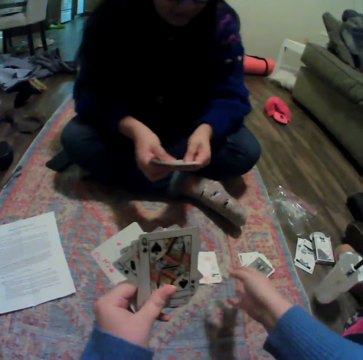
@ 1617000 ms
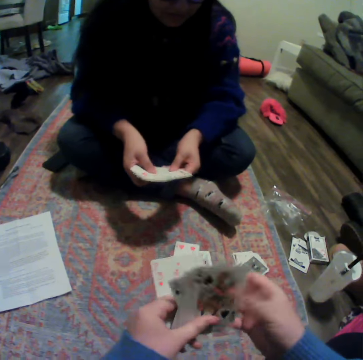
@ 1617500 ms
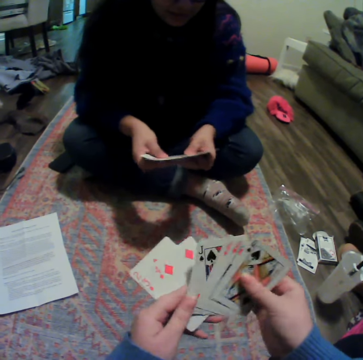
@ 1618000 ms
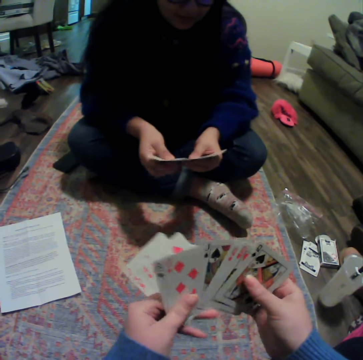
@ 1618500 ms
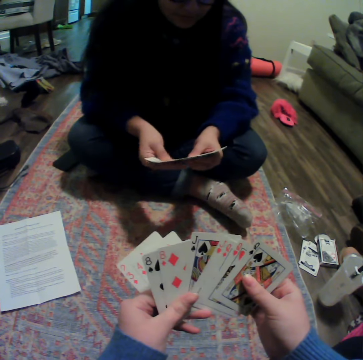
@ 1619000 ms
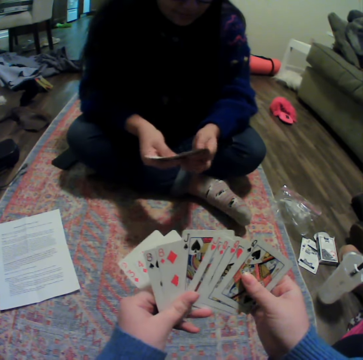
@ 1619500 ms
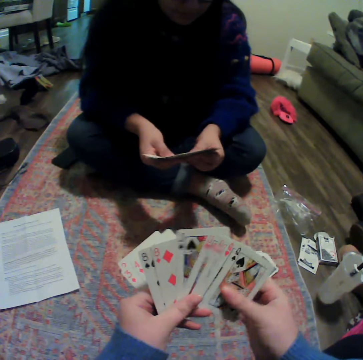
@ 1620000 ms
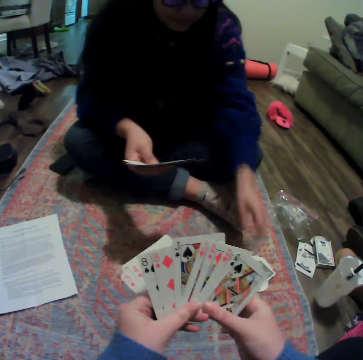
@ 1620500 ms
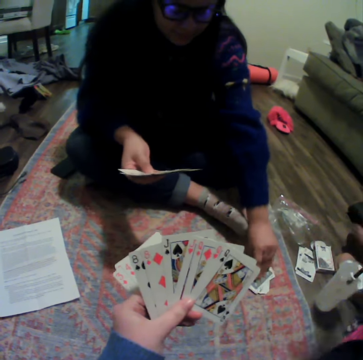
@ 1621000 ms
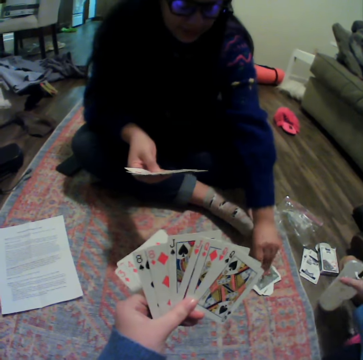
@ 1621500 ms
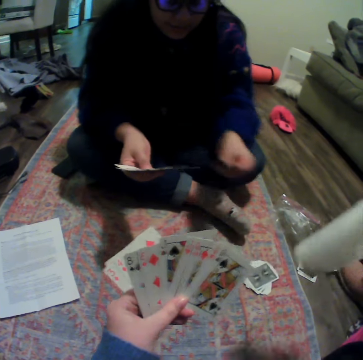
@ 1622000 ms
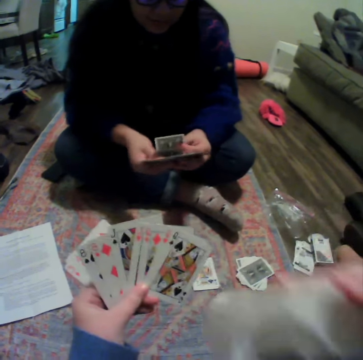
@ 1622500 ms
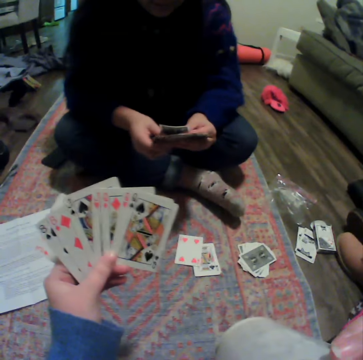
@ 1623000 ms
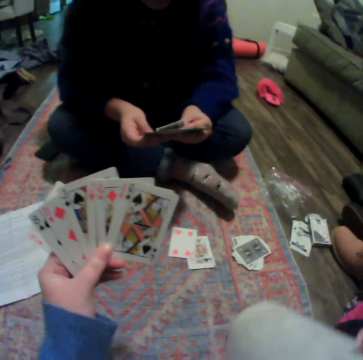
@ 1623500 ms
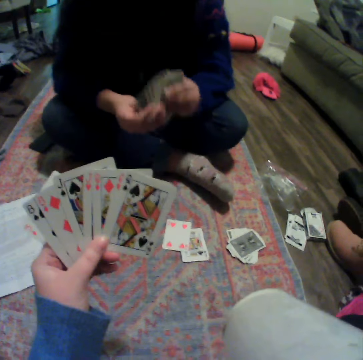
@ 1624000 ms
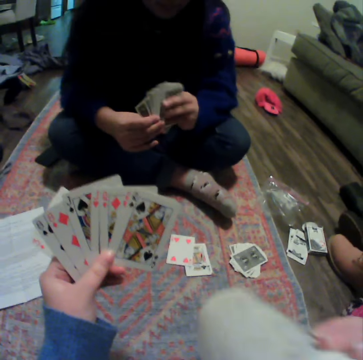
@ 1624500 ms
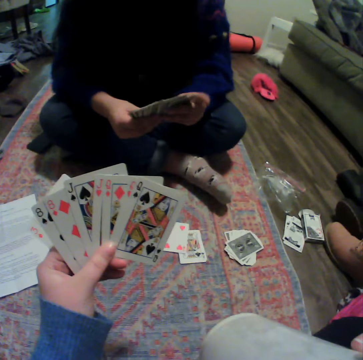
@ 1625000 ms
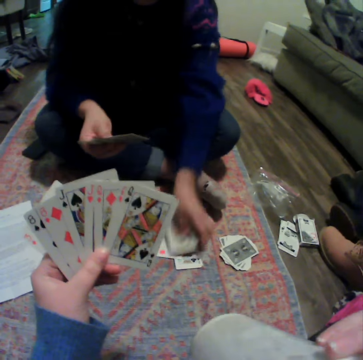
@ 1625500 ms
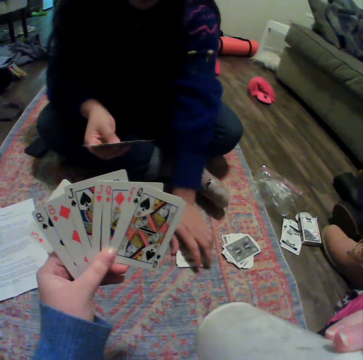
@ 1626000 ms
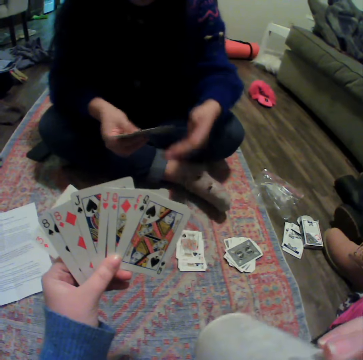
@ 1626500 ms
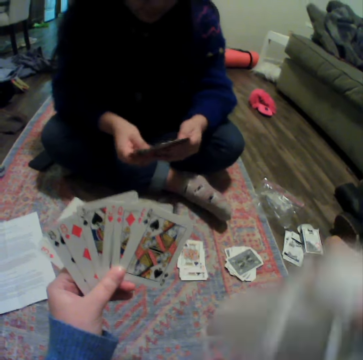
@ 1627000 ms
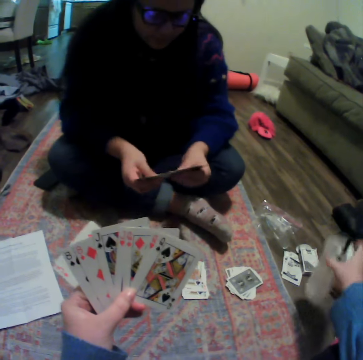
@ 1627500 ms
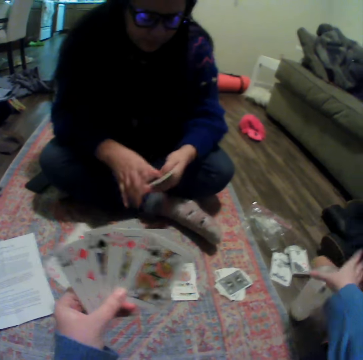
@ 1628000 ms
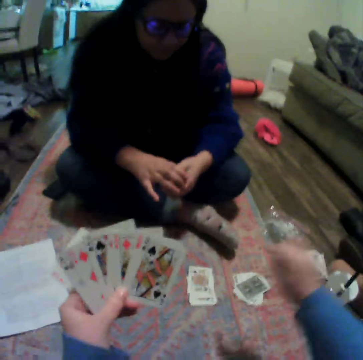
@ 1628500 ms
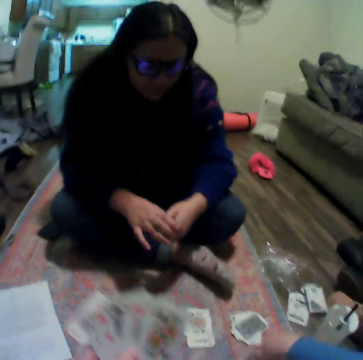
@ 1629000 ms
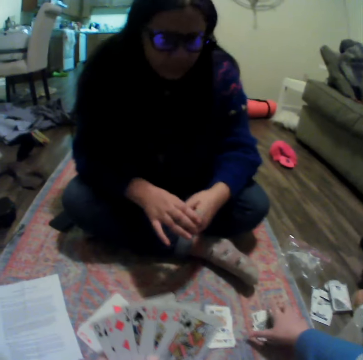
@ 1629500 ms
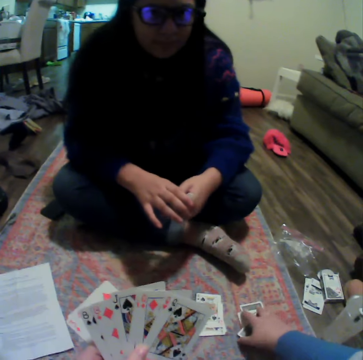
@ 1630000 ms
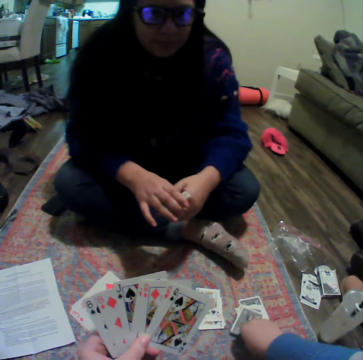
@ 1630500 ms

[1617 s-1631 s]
The camera wearer places a card on the carpet. They play cards. A lady spreads a card. The camera wearer spreads cards. The lady picks a card on the carpet. The camera wearer picks up a plastic cup. They drink something. The lady places the card on the carpet, spreads a card, and plays a card. The camera wearer puts the plastic cup on the floor. The lady gathers cards. The camera wearer moves their hands.

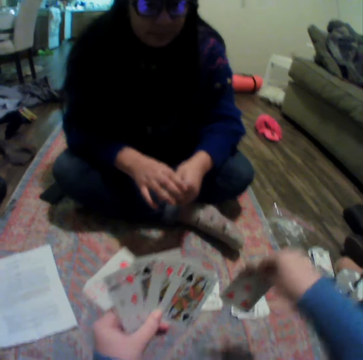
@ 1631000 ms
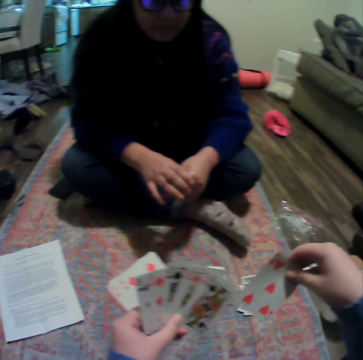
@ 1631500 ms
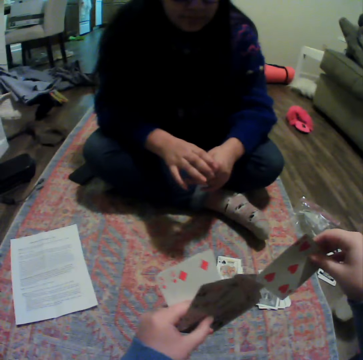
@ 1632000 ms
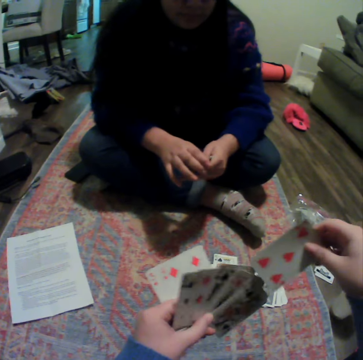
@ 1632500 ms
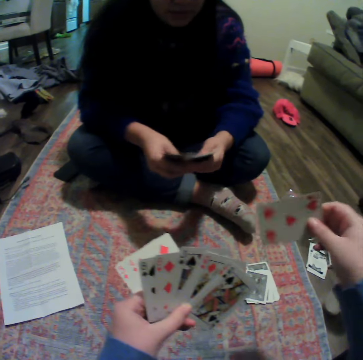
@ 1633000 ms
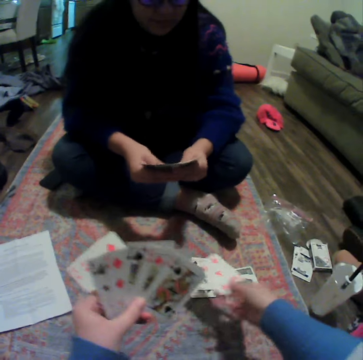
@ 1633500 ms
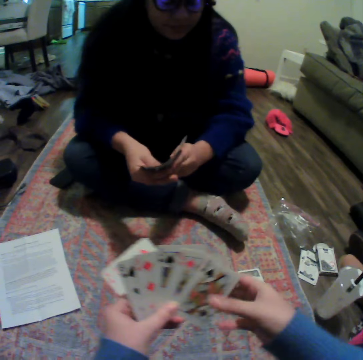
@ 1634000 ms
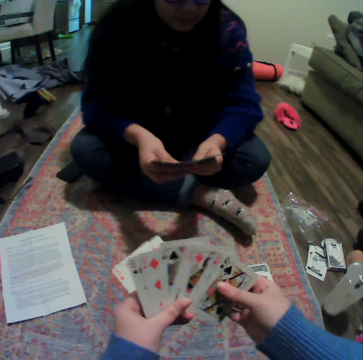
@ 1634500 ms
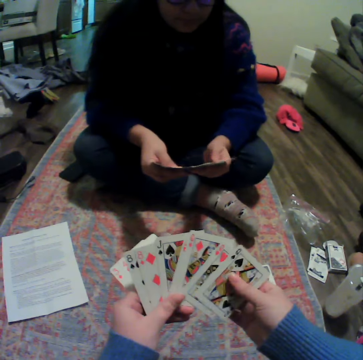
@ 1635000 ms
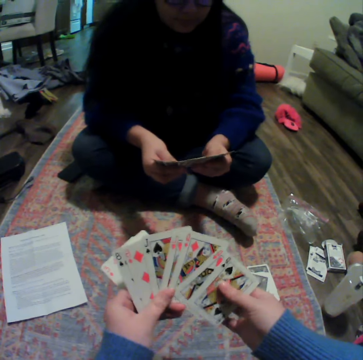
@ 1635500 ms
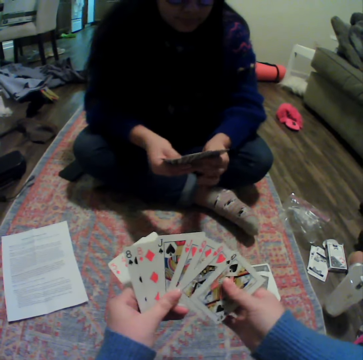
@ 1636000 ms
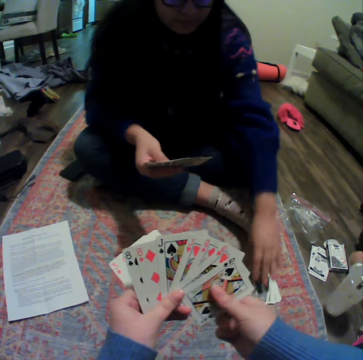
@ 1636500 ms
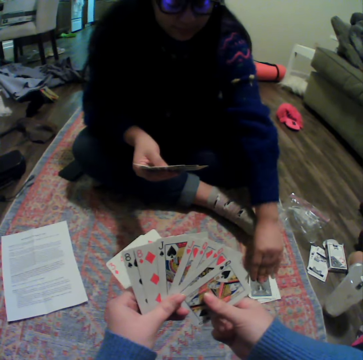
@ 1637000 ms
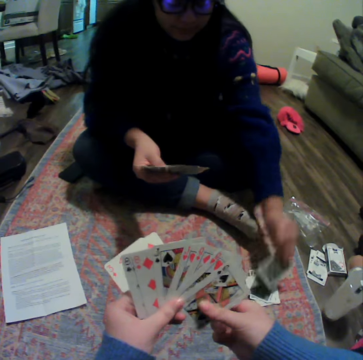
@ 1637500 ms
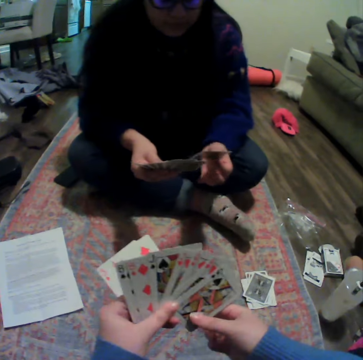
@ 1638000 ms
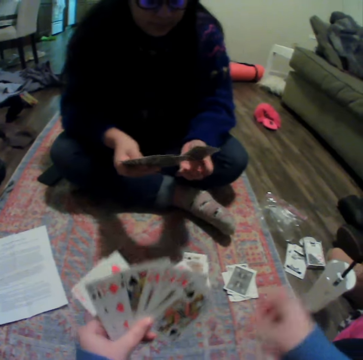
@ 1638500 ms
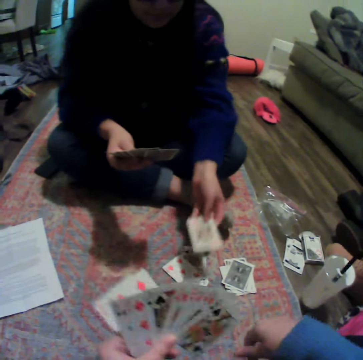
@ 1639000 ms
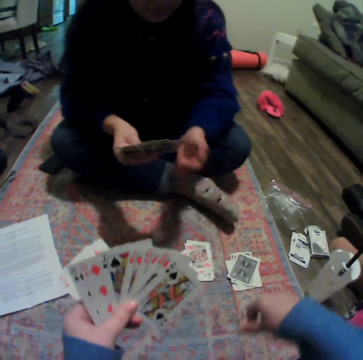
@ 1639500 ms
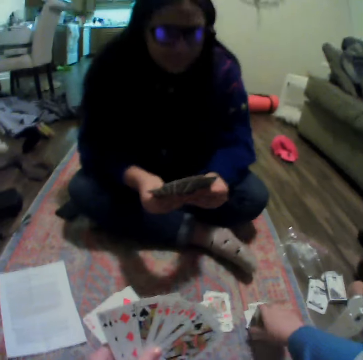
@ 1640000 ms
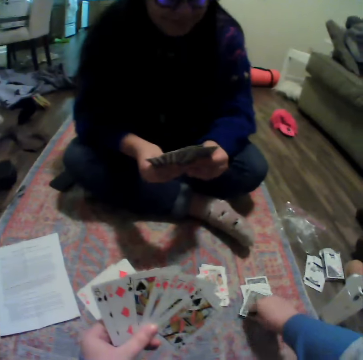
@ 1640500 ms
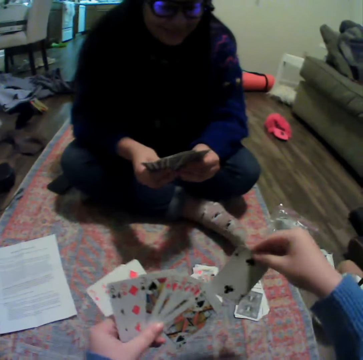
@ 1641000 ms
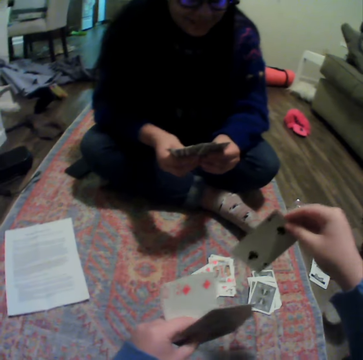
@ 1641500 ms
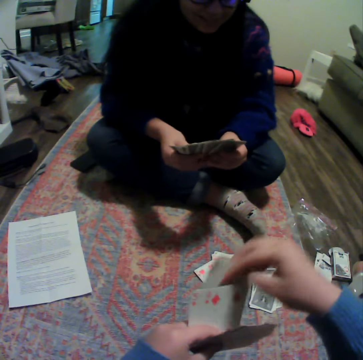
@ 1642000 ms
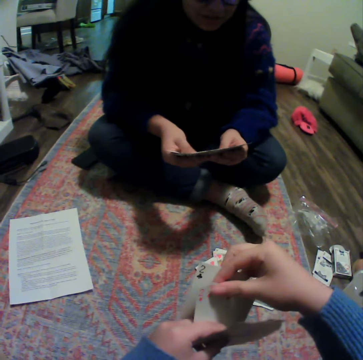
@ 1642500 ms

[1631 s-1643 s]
The camera wearer picks a card on the floor. They play the card. A lady spreads a card, and organizes her cards. The camera wearer spreads cards. The lady picks a card on the carpet, and places the card on the carpet. The camera wearer moves a hand. The lady plays a card. The camera wearer picks a card on the carpet. The lady spreads cards.

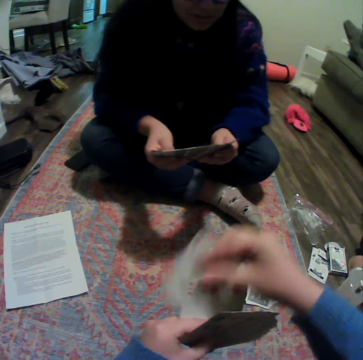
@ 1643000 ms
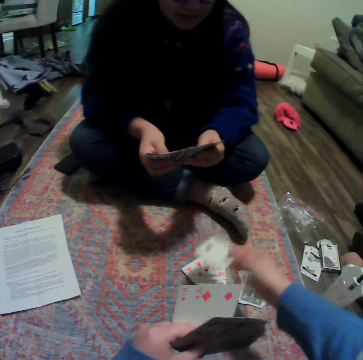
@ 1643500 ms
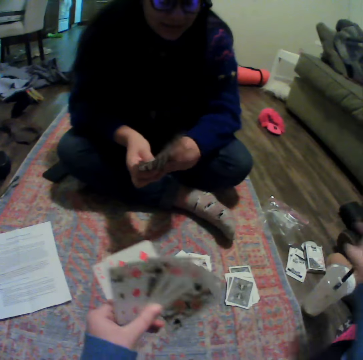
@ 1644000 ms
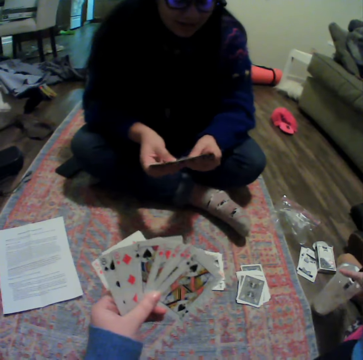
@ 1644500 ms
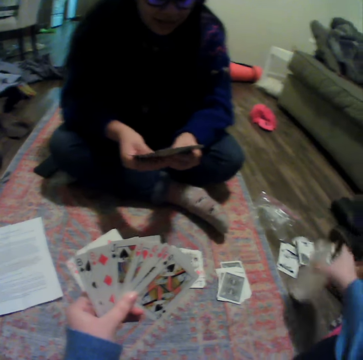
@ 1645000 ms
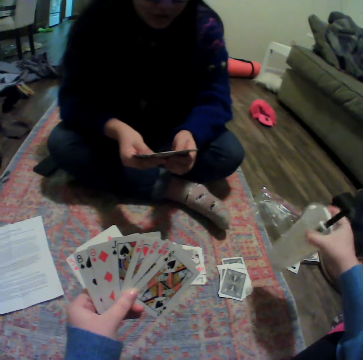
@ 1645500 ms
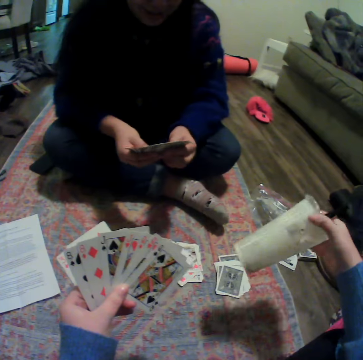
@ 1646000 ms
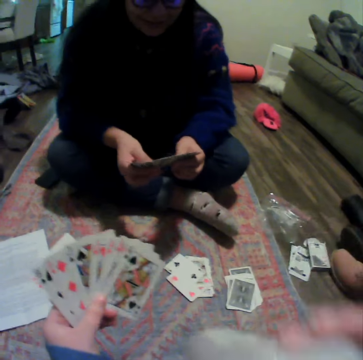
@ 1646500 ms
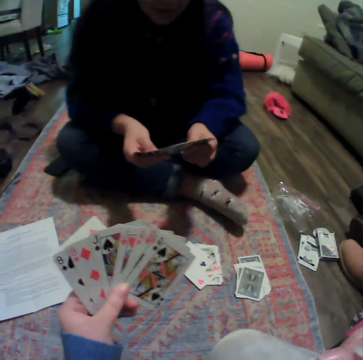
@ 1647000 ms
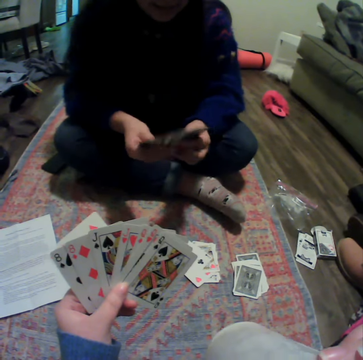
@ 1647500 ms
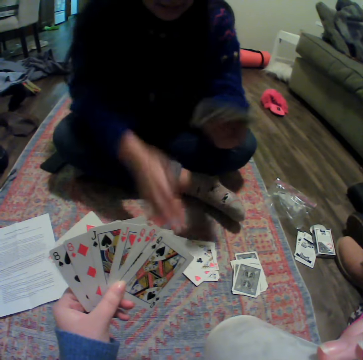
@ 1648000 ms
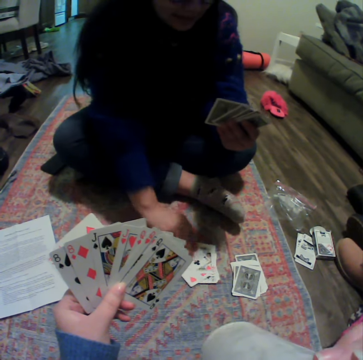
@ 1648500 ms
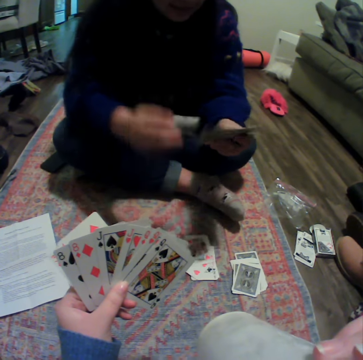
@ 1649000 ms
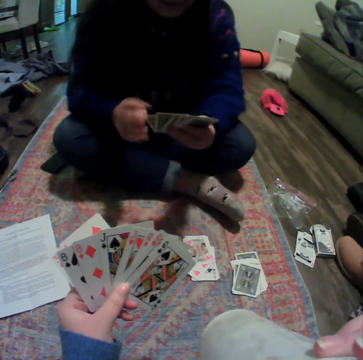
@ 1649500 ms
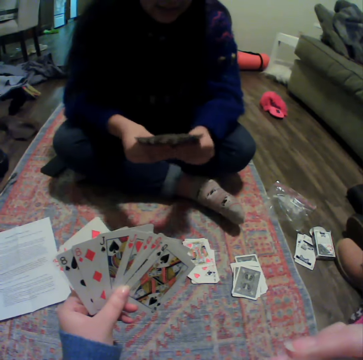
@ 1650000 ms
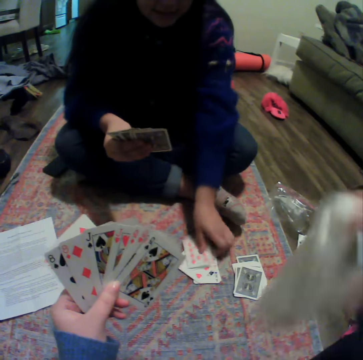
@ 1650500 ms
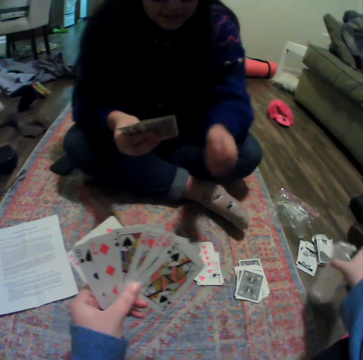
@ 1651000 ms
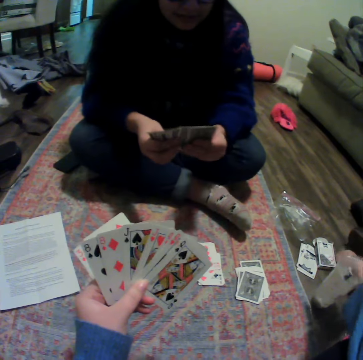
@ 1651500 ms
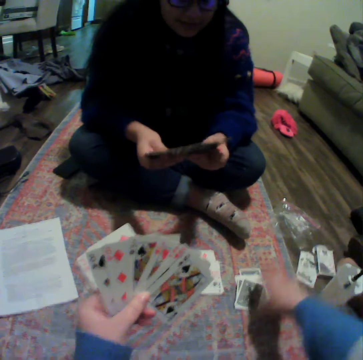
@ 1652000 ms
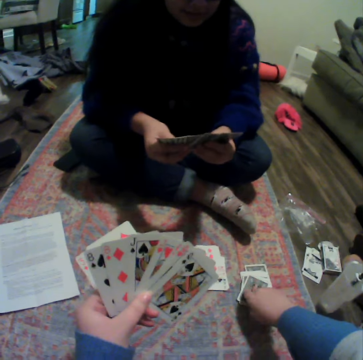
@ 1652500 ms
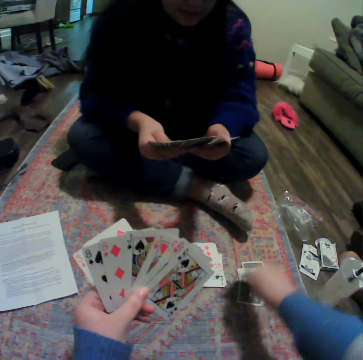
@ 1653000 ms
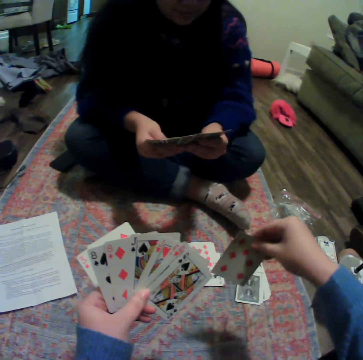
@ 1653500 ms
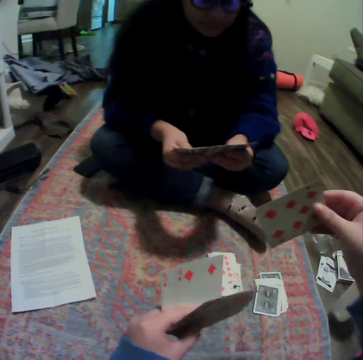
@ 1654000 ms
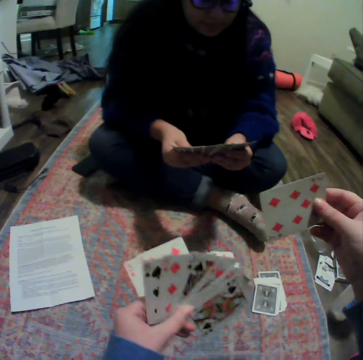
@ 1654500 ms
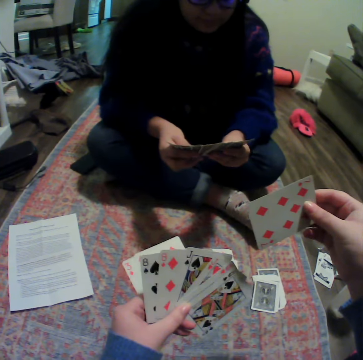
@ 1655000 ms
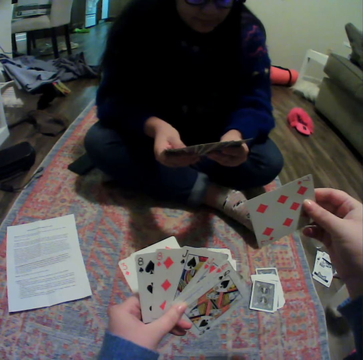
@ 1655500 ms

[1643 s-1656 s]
The camera wearer touches on the cards. They place a card on the carpet, and play cards. They shake a plastic cup. They drink something. A lady picks a card on the carpet, puts the card on other cards, and plays a card. The camera wearer puts the plastic cup on the floor. The lady spreads cards. The camera wearer picks a card on the carpet.
